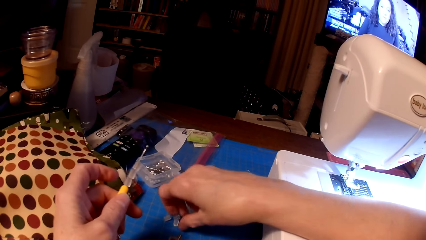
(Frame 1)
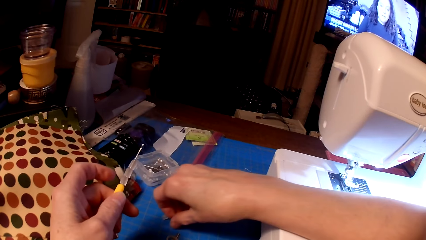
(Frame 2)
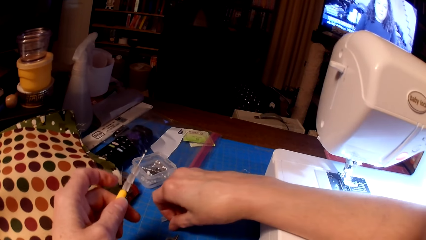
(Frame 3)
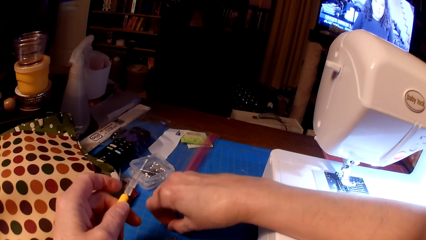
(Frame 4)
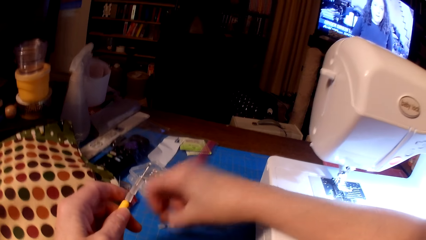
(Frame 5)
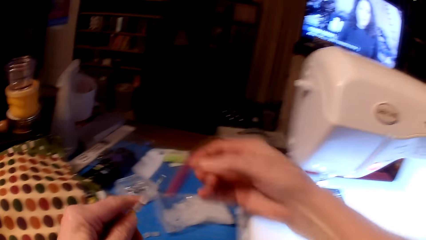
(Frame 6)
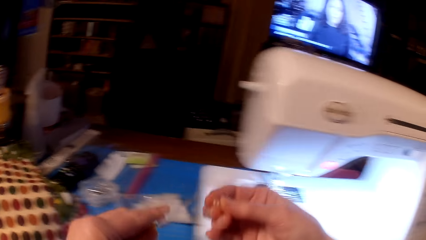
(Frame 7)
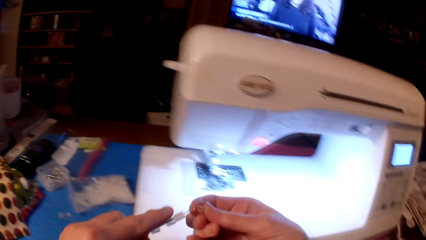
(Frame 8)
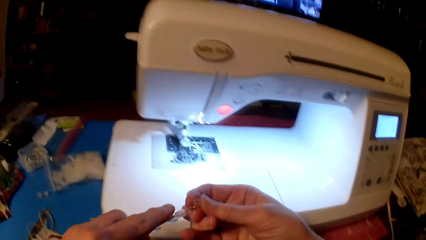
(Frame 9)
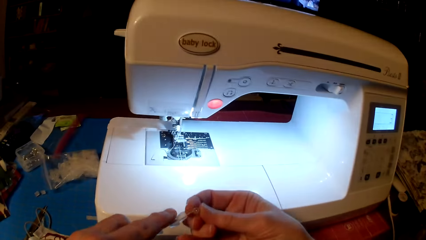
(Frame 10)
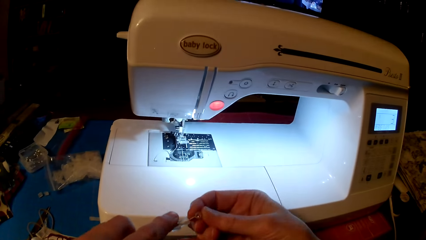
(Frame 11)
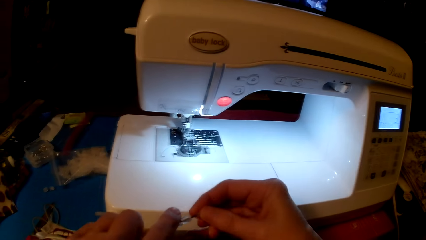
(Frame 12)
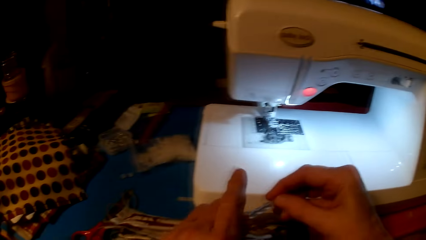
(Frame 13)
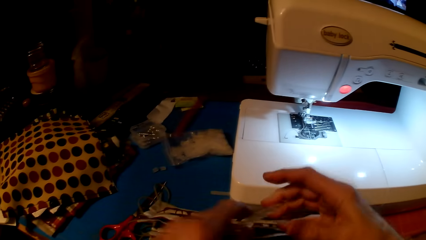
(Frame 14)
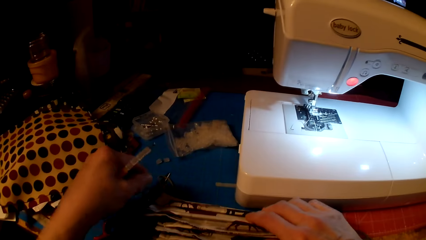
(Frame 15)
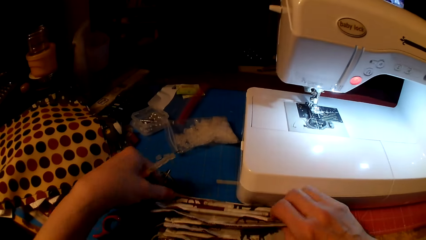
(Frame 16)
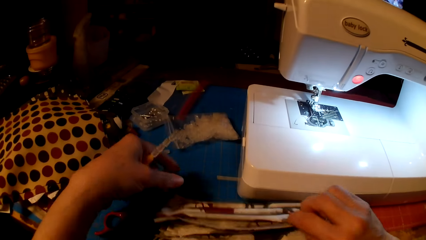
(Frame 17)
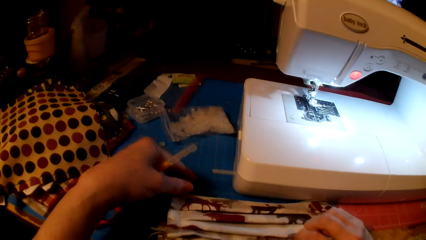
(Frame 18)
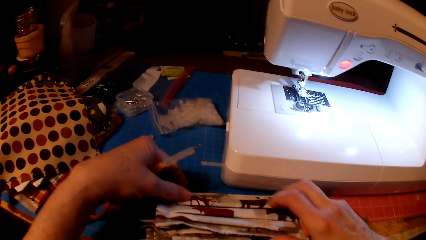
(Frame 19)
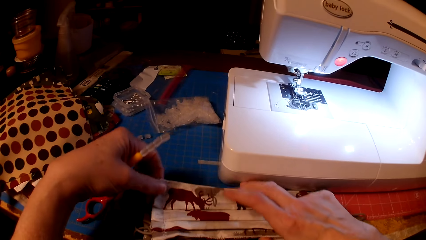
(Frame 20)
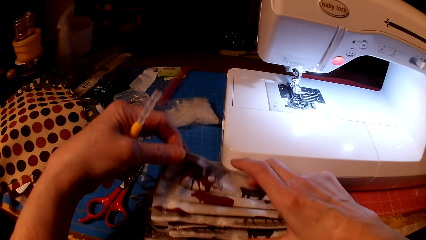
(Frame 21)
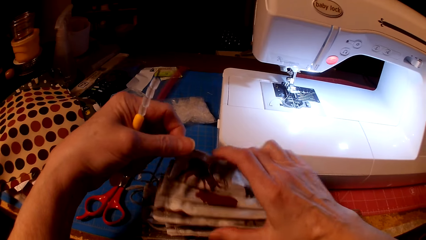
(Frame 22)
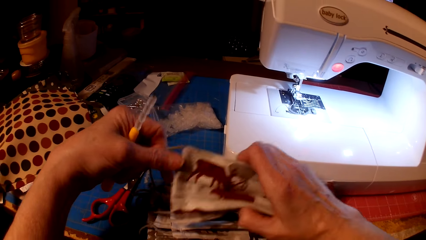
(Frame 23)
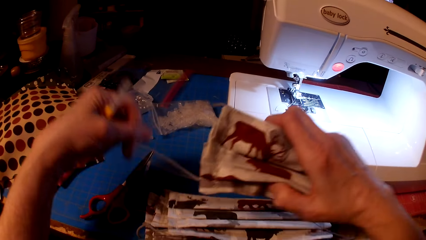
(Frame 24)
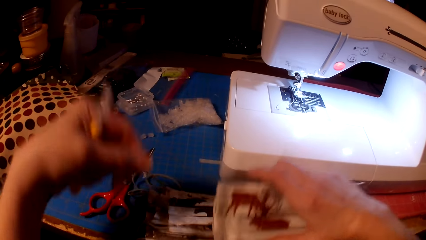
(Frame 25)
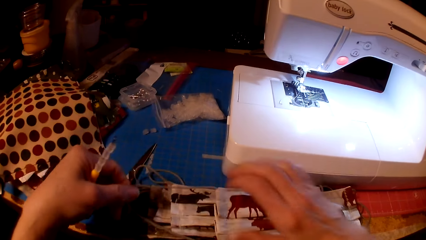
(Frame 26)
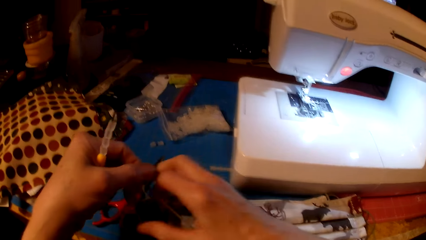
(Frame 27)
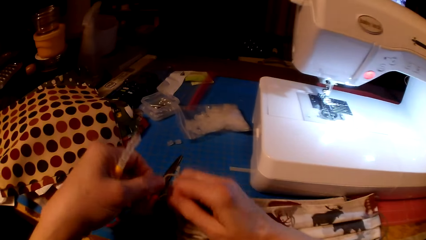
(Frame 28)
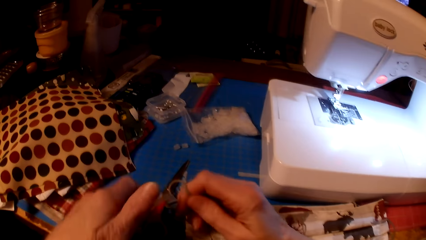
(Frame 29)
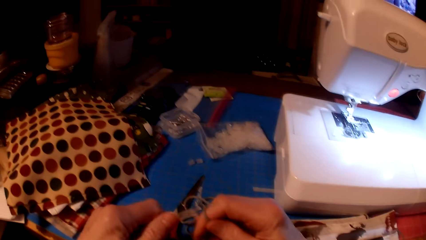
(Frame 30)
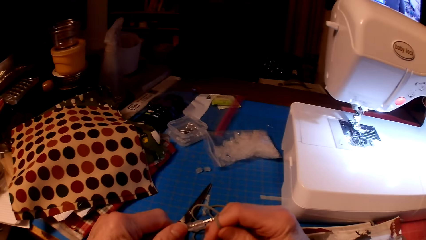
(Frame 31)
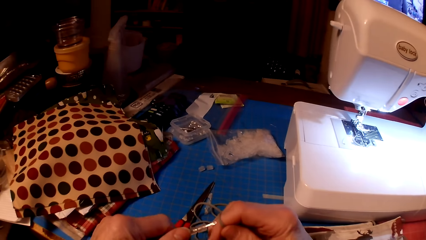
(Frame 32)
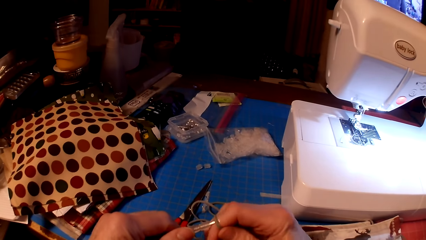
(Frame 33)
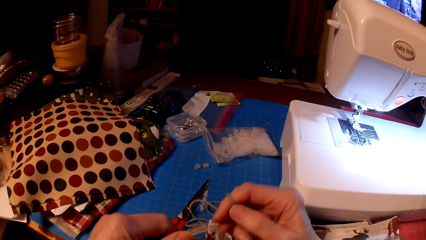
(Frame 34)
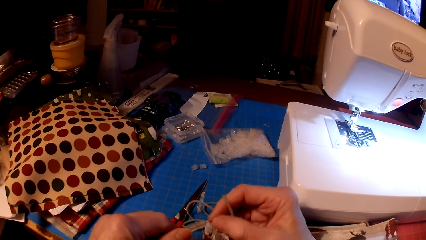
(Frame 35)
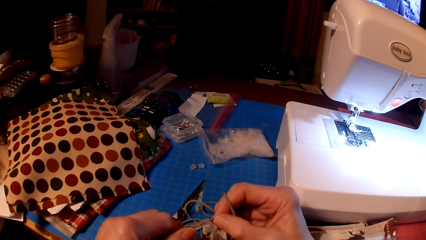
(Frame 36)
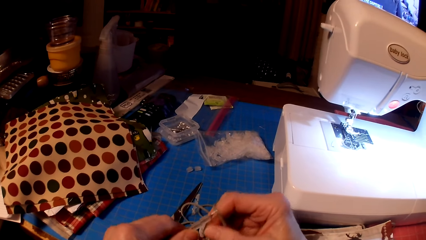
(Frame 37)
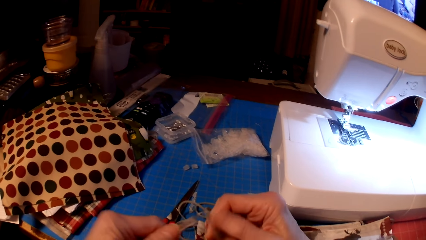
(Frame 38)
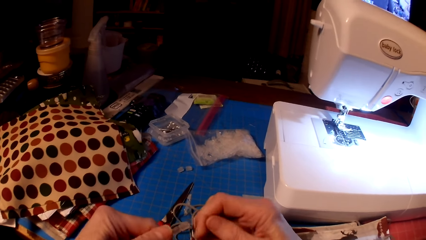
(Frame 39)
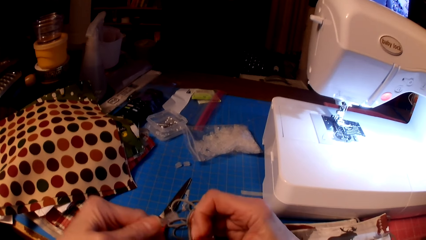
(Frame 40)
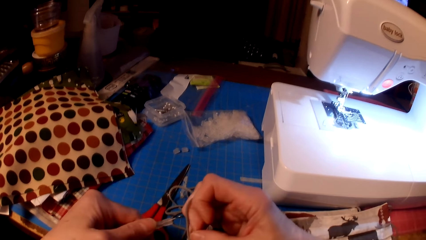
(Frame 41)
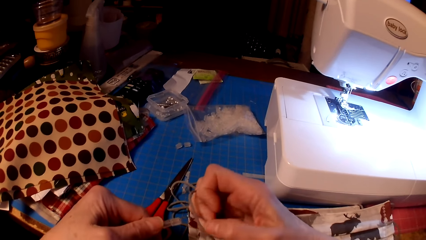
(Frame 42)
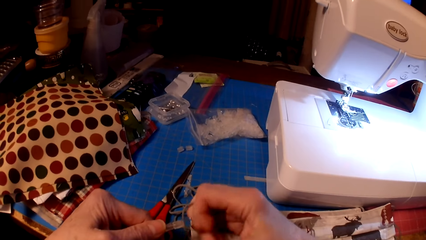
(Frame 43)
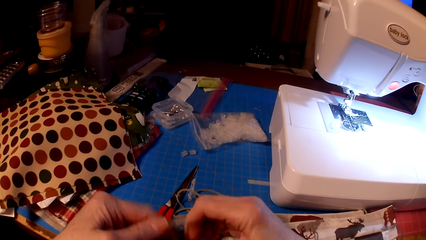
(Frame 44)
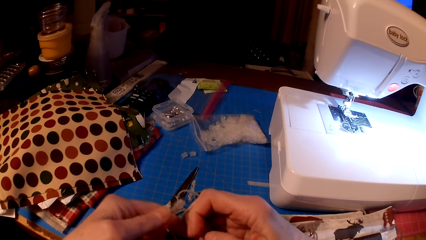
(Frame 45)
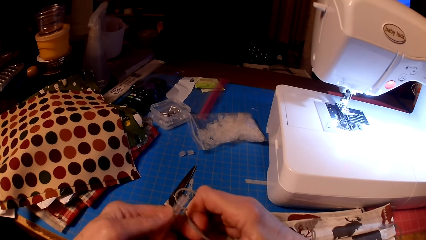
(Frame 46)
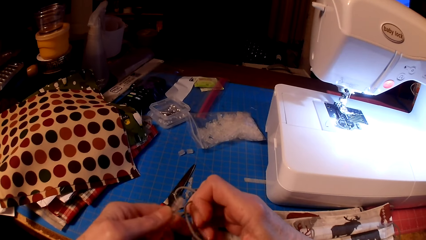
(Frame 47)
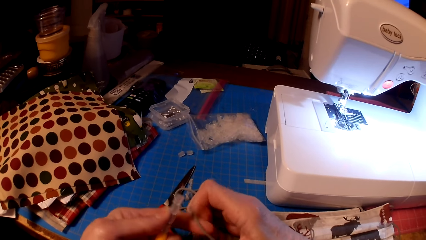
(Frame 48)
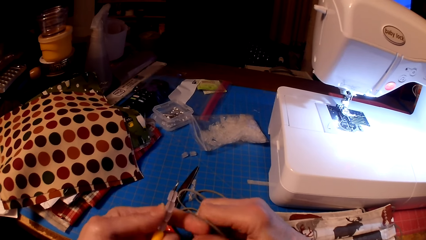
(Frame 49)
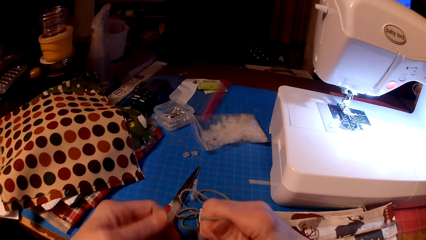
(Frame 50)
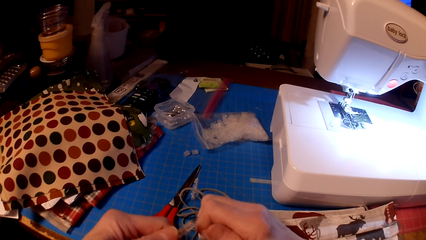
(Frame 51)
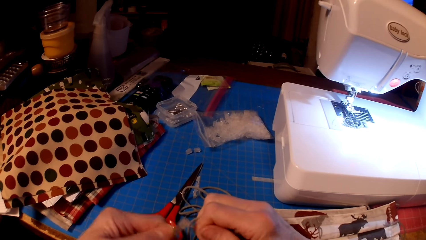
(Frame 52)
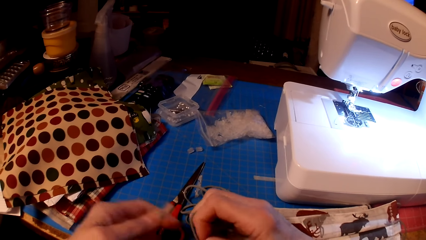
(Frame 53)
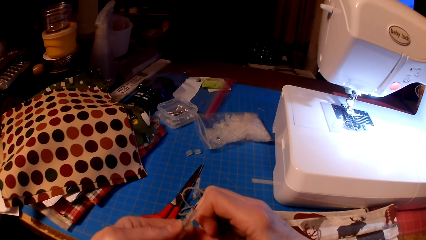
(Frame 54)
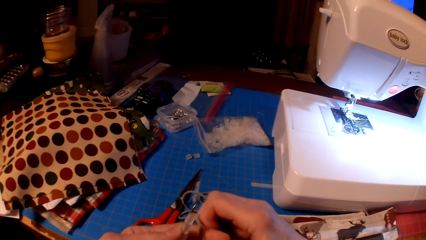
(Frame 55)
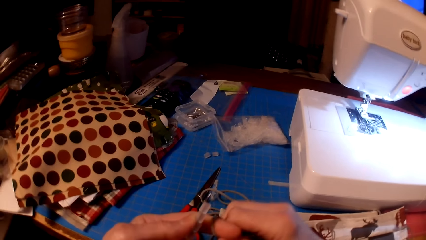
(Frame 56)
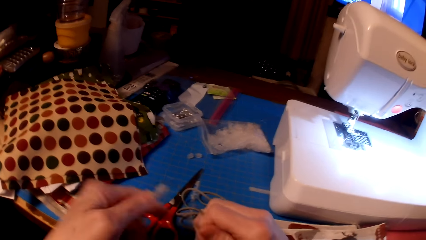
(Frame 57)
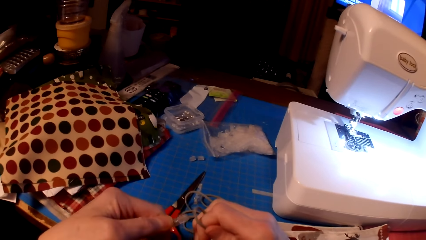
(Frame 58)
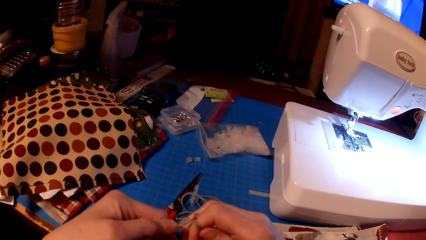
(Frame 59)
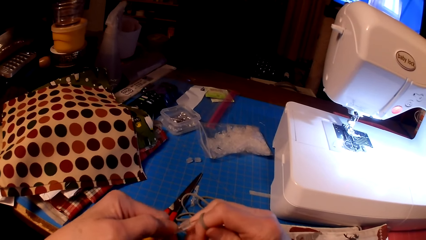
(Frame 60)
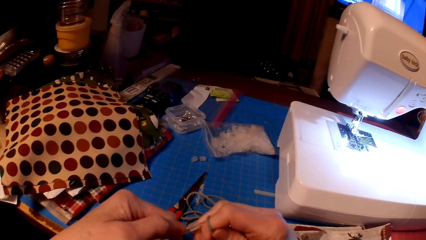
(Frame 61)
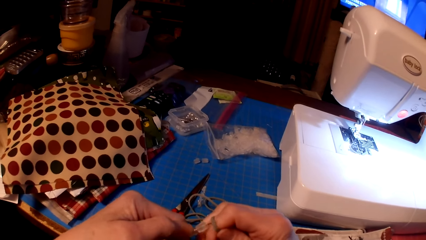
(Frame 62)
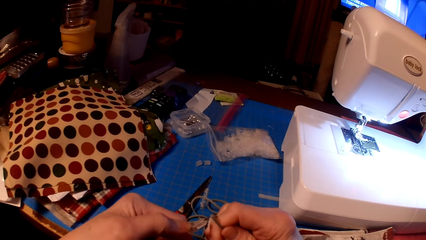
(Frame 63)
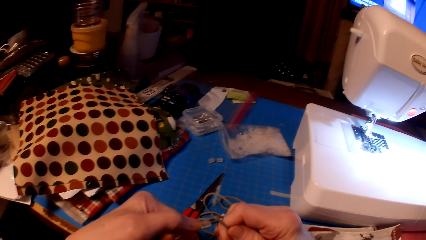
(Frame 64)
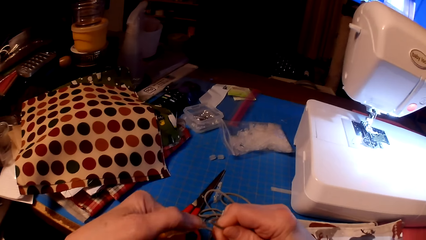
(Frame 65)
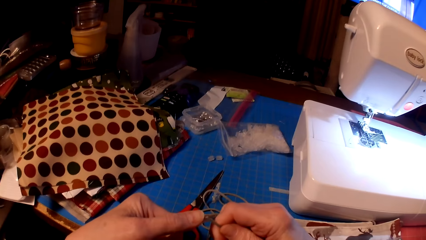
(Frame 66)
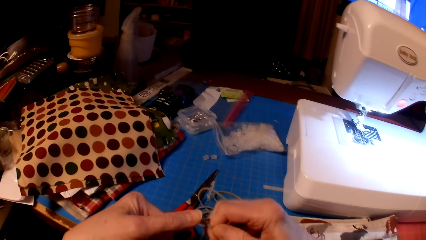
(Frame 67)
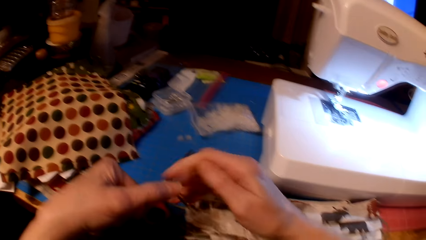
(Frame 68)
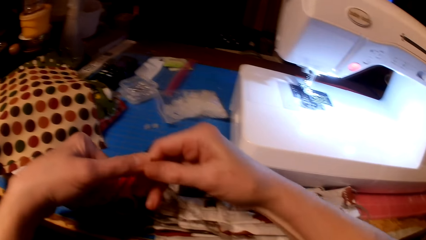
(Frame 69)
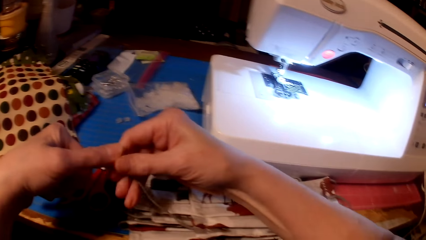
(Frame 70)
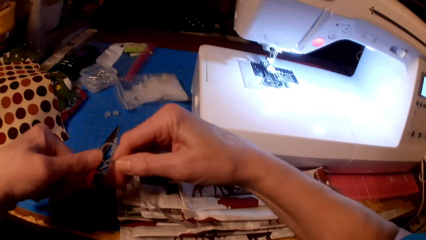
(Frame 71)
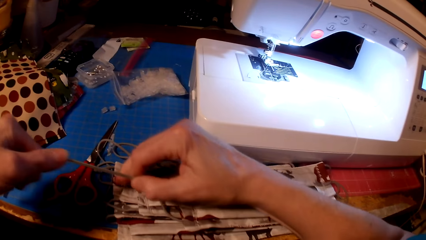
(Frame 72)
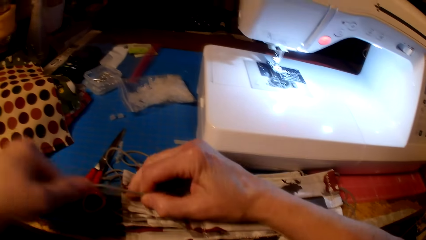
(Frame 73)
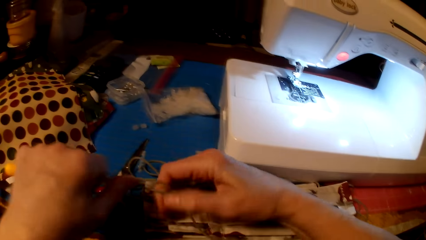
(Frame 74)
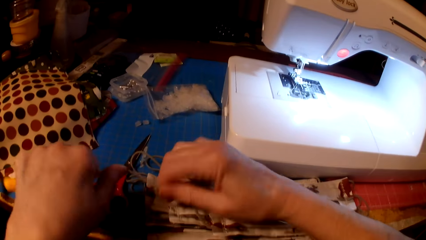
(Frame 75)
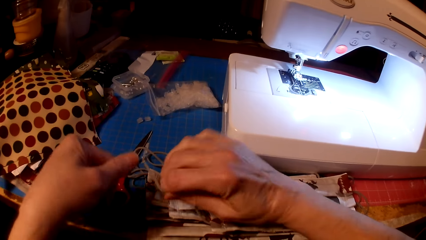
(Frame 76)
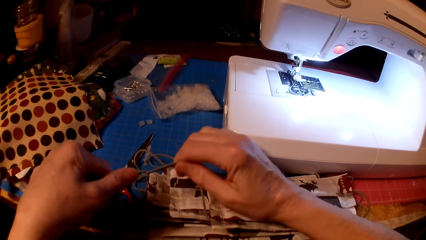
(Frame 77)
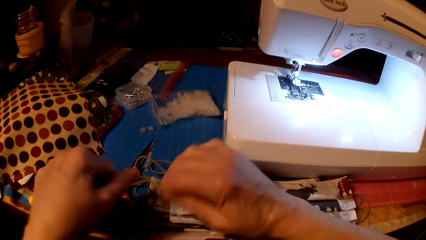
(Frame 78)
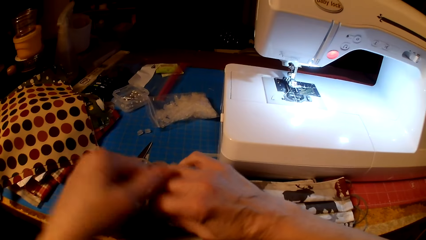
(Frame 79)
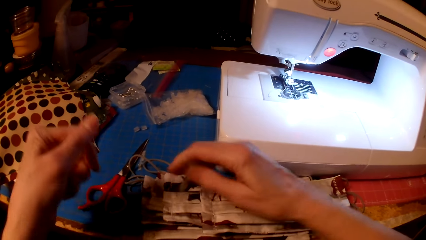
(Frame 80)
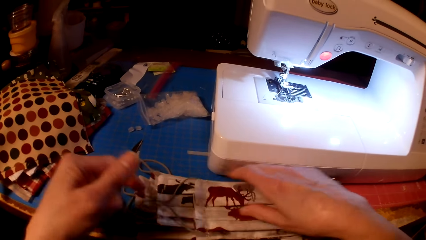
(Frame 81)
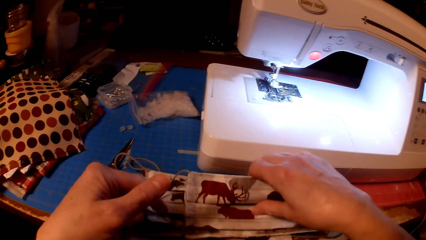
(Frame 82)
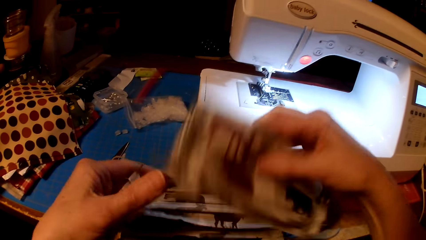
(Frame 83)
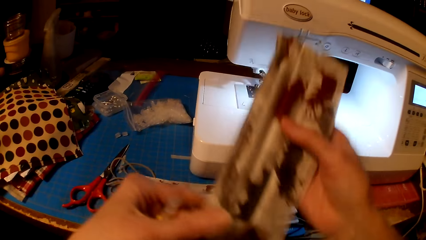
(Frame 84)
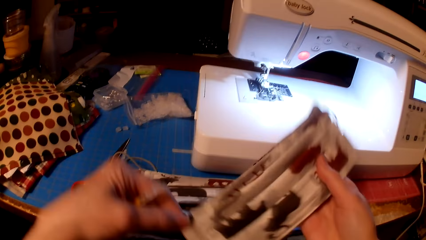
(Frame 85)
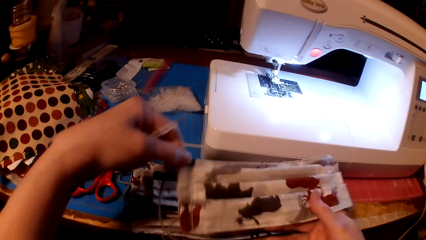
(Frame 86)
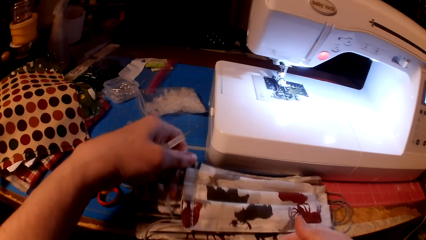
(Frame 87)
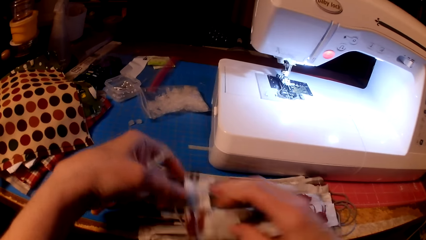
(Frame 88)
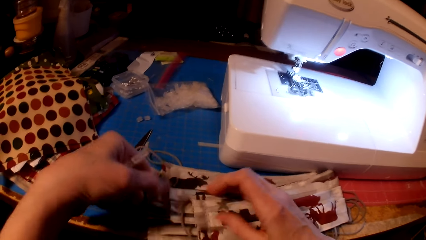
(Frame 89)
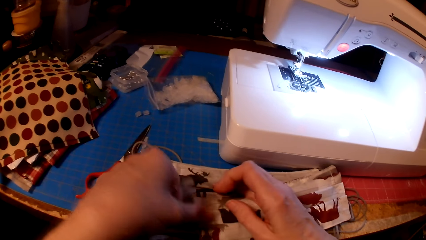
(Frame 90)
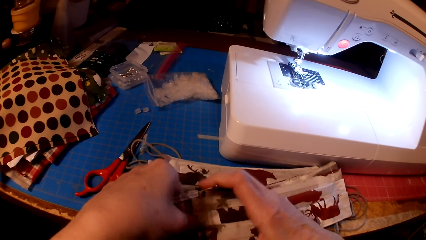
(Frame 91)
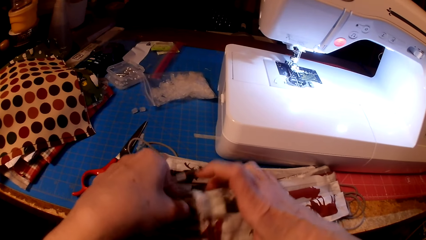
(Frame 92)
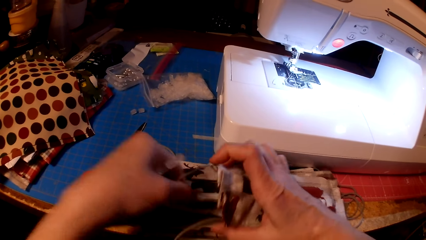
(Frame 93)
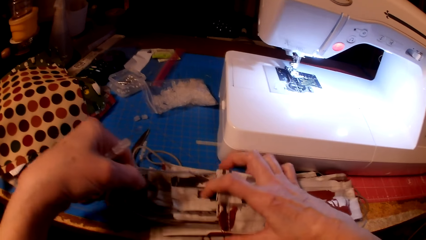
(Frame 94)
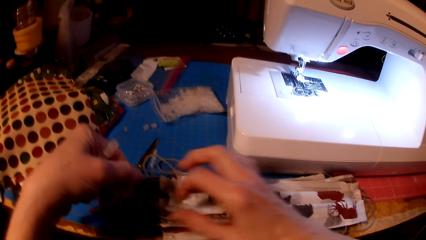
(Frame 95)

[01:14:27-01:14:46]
The camera wearer picks up the fabric. They insert beads in the mask.
